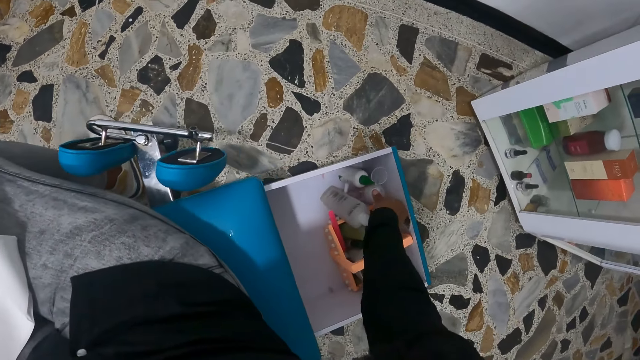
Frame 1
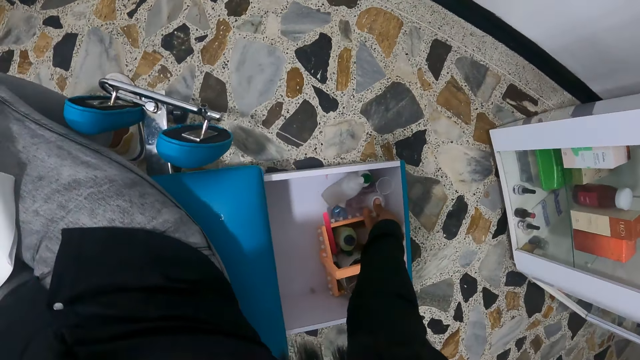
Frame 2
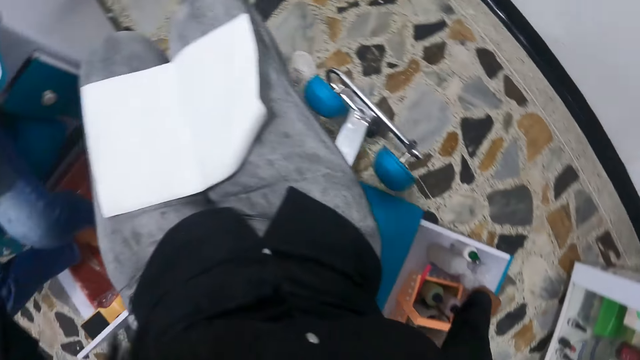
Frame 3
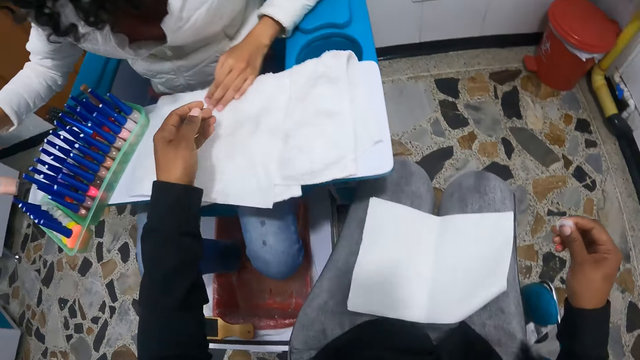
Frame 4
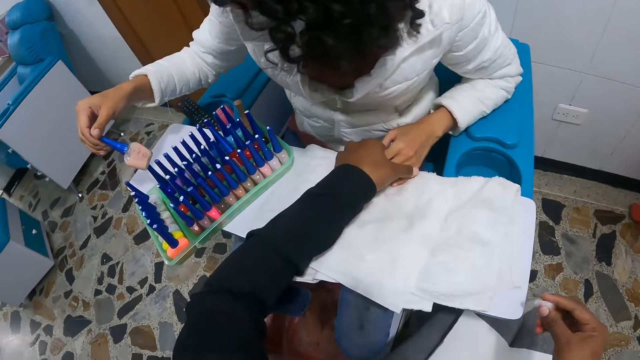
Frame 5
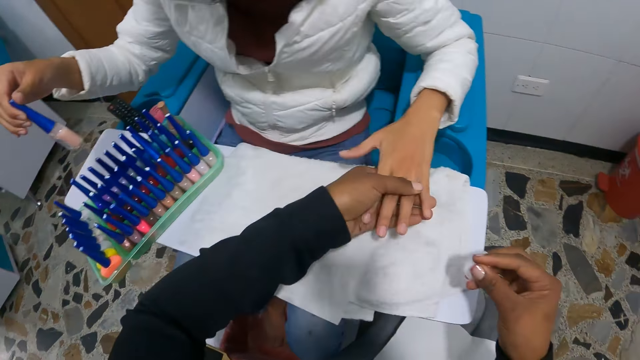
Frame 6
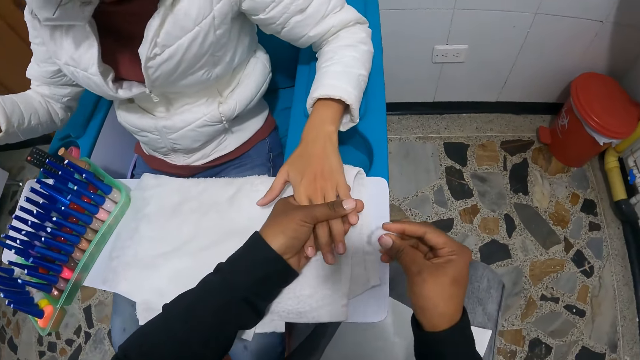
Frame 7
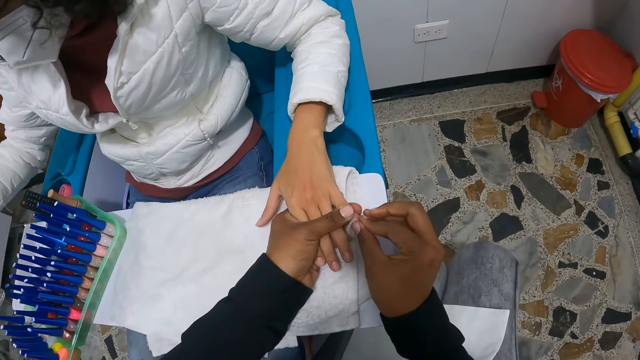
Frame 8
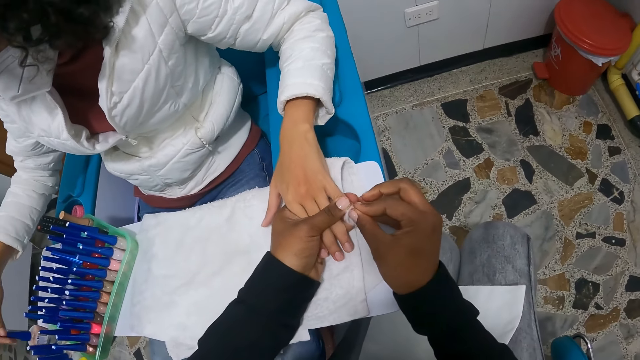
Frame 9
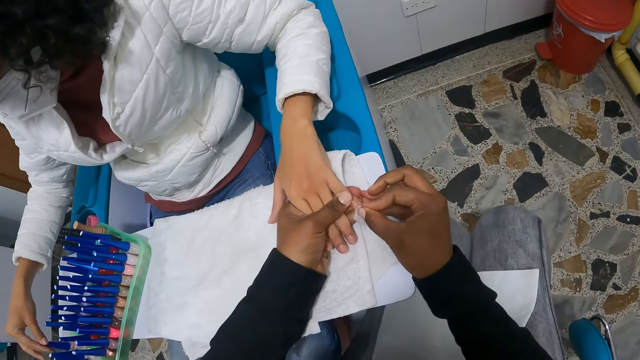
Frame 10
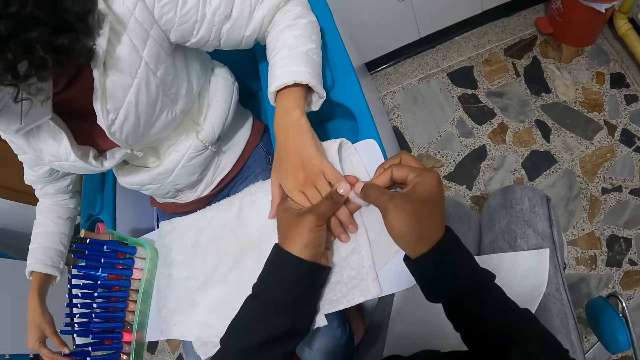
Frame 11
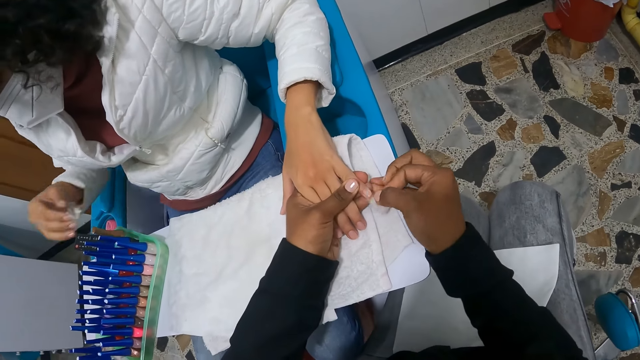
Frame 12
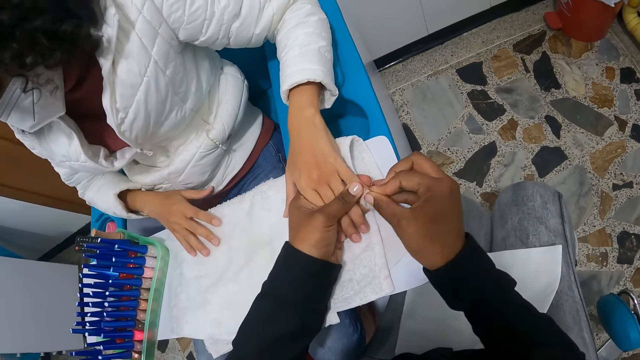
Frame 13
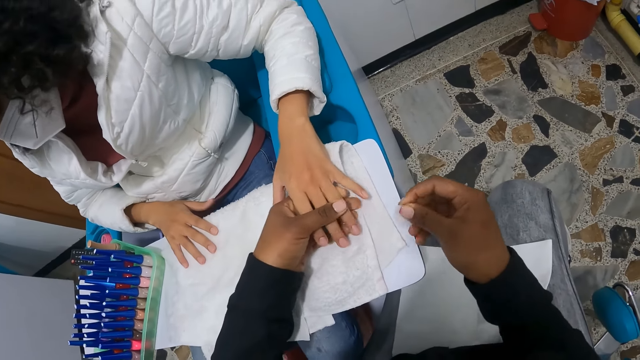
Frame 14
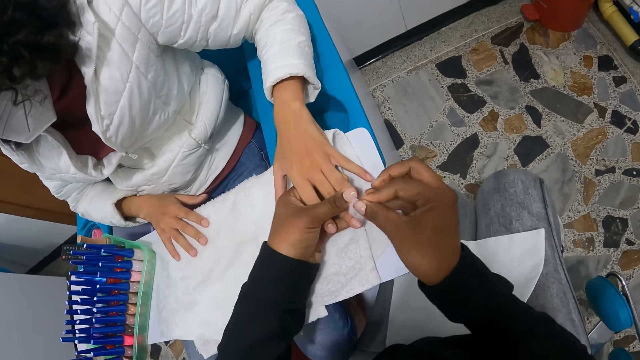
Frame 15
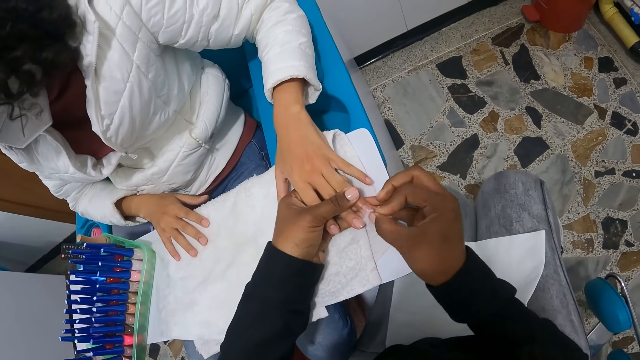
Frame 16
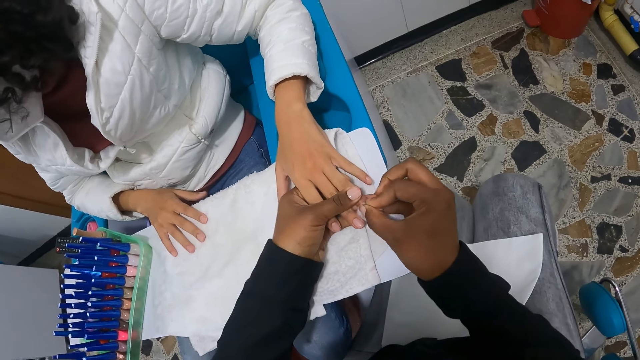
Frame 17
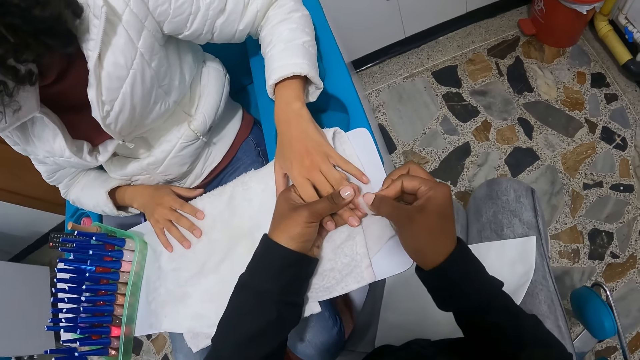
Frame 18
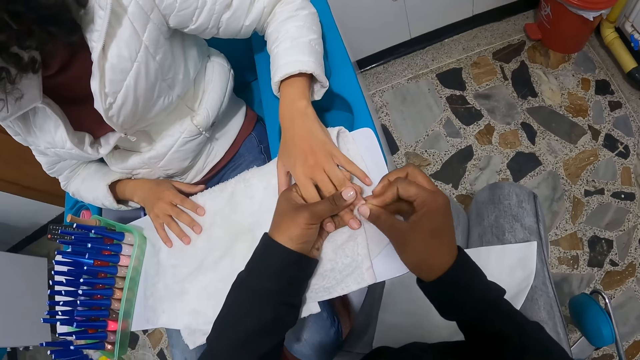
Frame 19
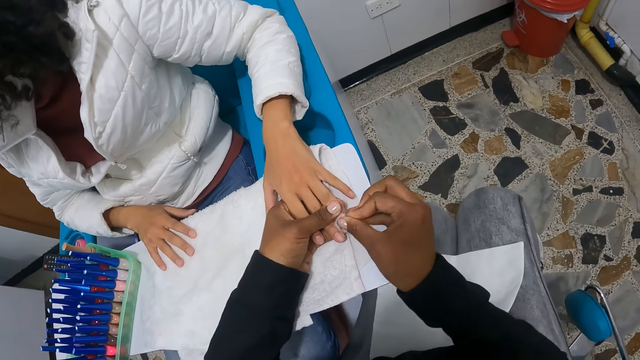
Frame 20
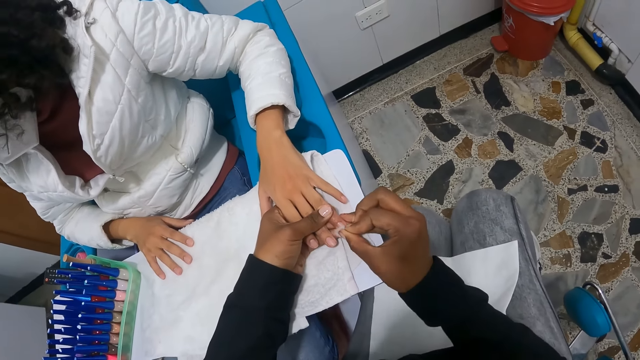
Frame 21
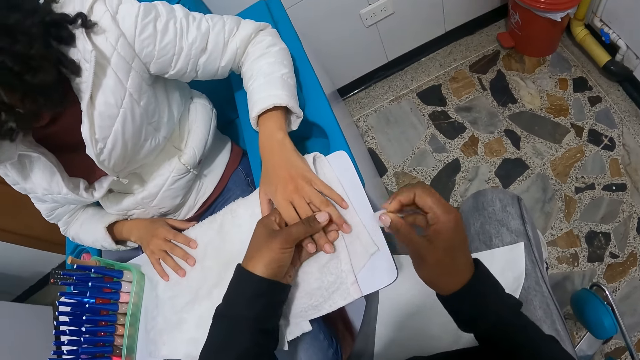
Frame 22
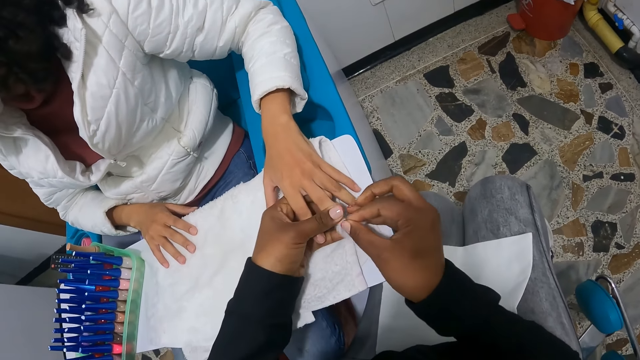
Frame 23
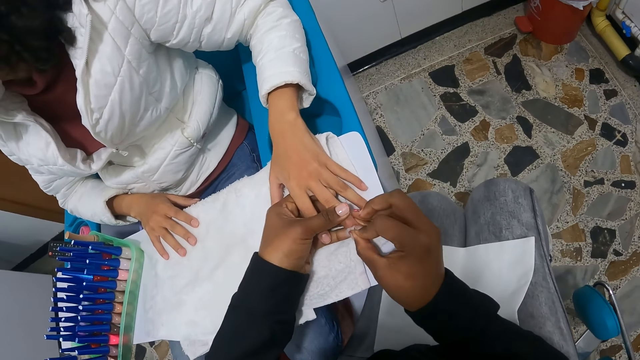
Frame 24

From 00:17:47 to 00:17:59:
The camera wearer soaks the cotton wool in a methylated spirit inside the nail polish organizer box on the floor with her right hand. A lady holds a qutex bottle. The camera wearer holds the lady's left hand with her right hand. The lady takes out a nail polish from the nail polish storage case on the plank with her right hand. The camera wearer cleans the lady's right nails with the cotton wool and the methylated spirit in her hands. The lady puts the qutex bottle on the rack and puts the hand on the surface.

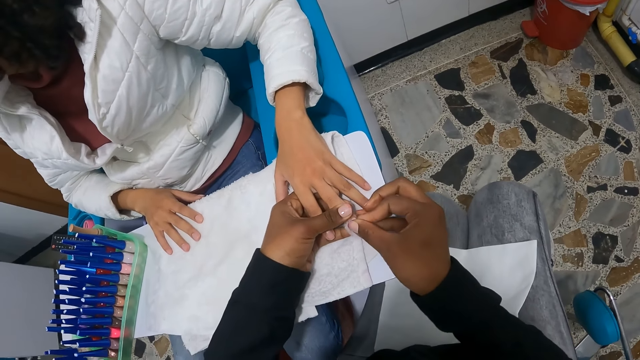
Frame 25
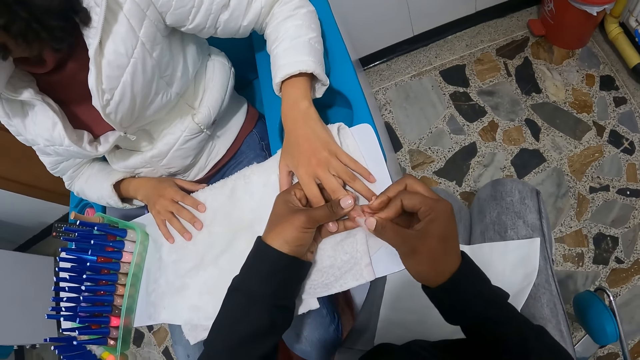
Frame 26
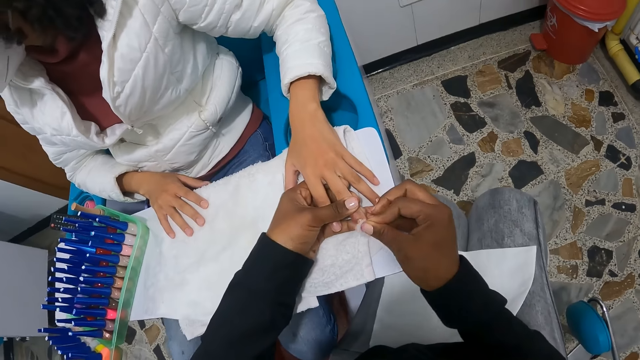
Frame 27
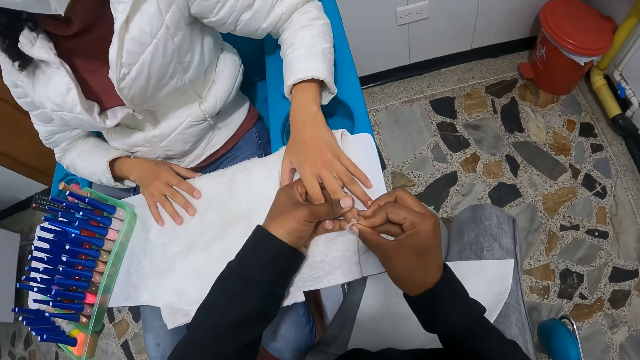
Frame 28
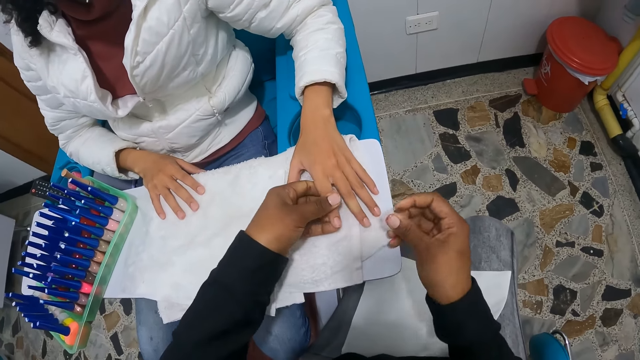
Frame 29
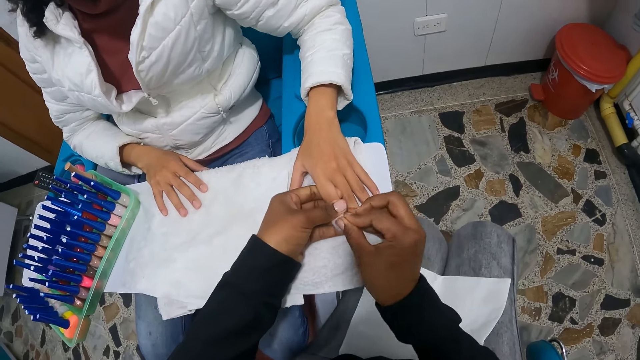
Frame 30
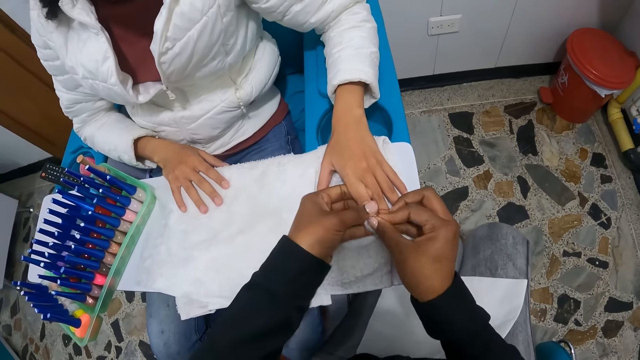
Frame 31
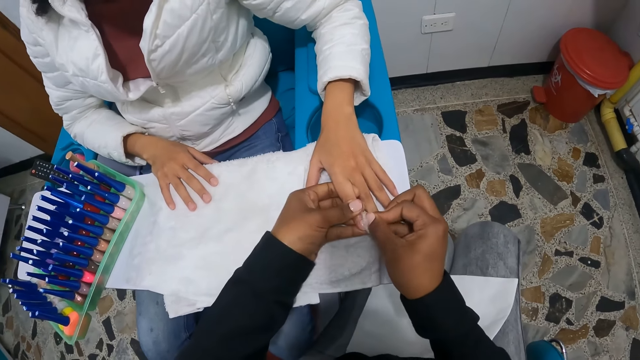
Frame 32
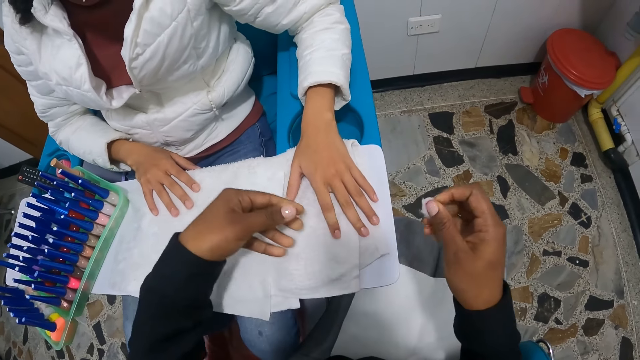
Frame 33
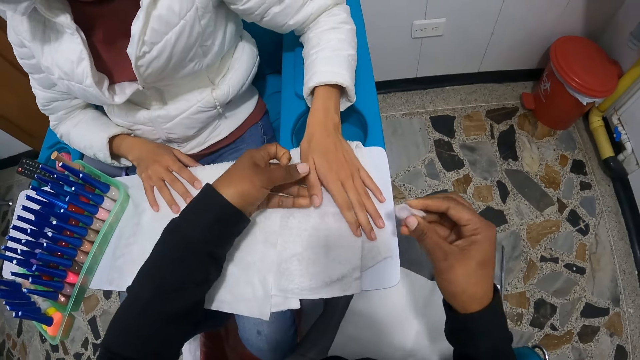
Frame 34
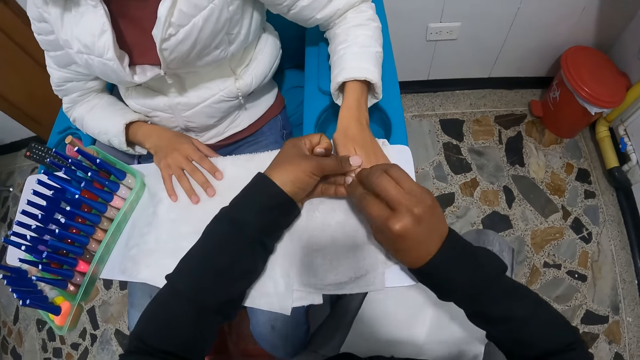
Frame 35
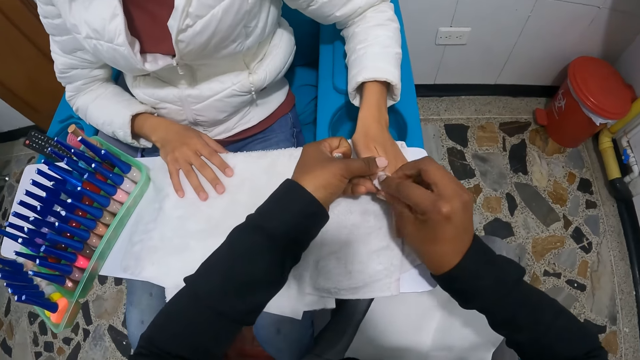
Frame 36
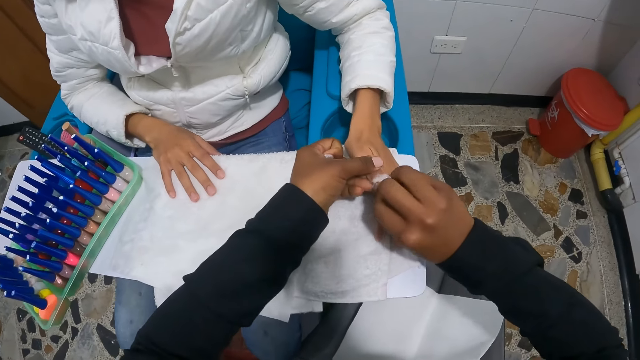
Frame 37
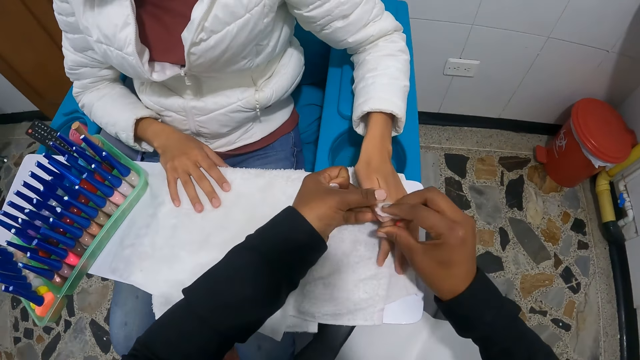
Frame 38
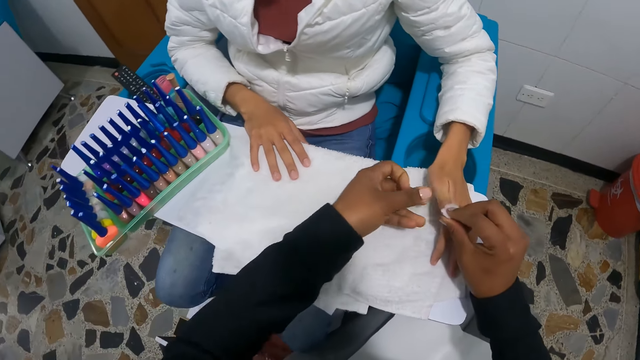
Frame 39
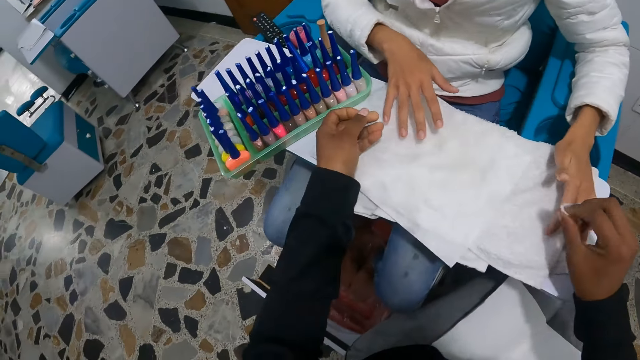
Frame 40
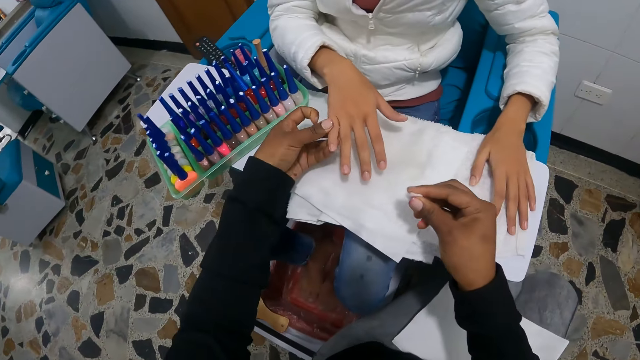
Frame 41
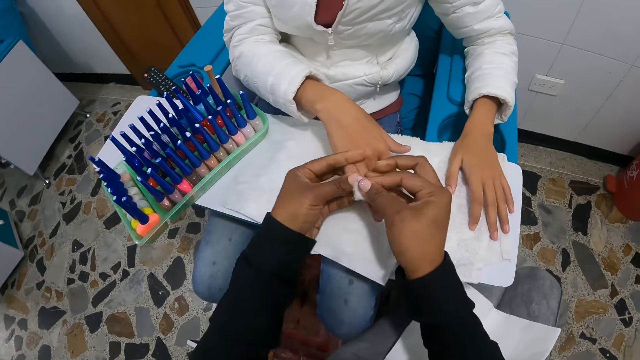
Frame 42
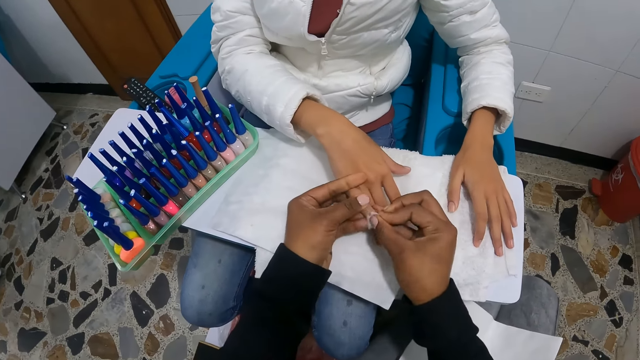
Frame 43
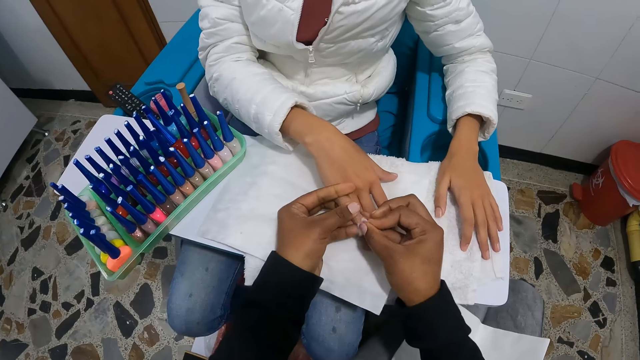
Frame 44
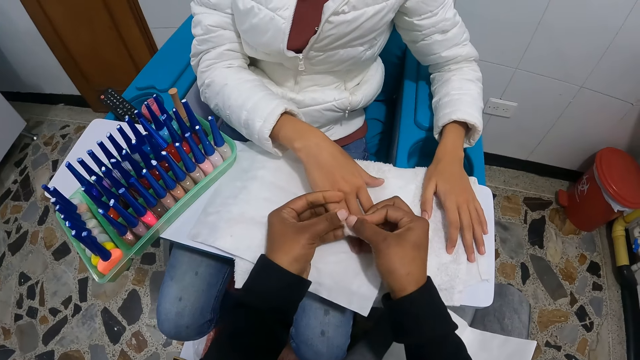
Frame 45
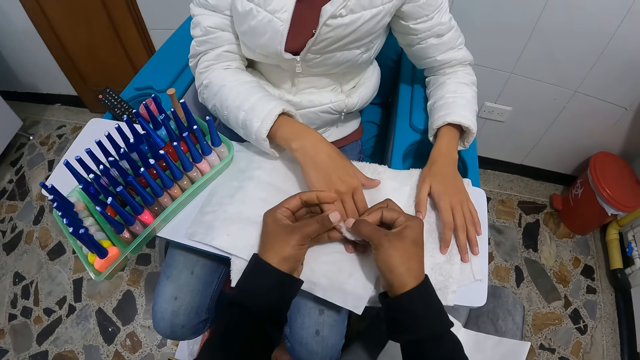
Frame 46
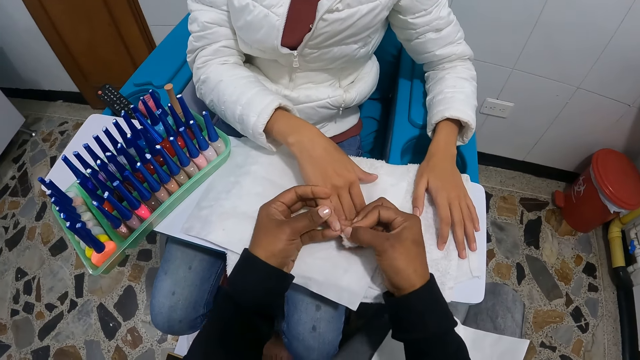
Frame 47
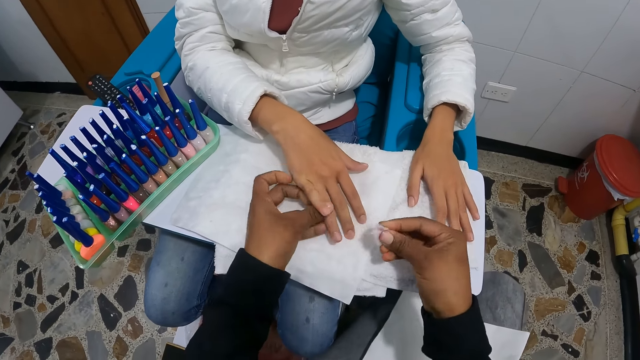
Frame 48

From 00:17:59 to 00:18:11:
The camera wearer holds the lady's right hand. She cleans the lady's left nails with the cotton wool and the methylated spirit in her hands.
